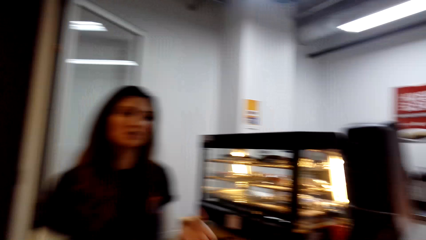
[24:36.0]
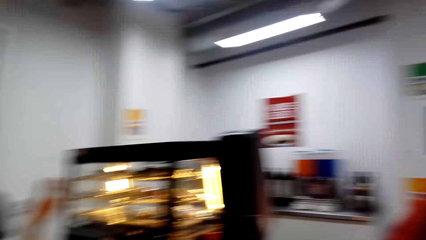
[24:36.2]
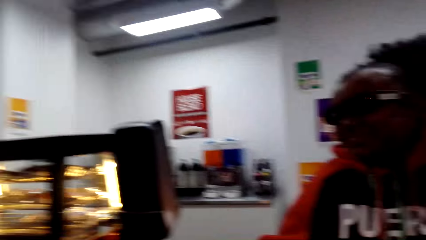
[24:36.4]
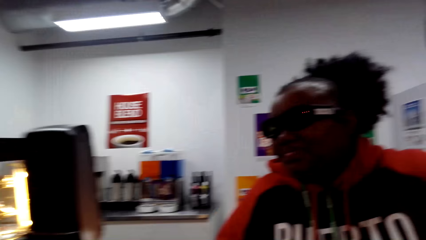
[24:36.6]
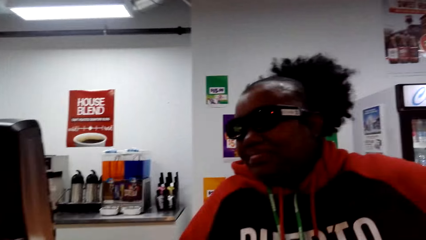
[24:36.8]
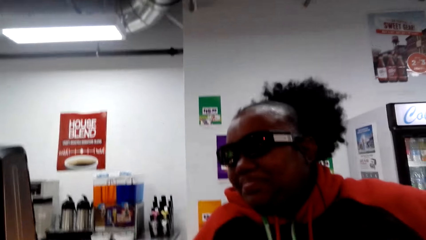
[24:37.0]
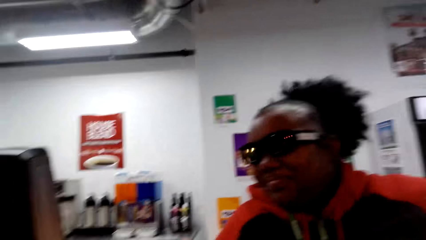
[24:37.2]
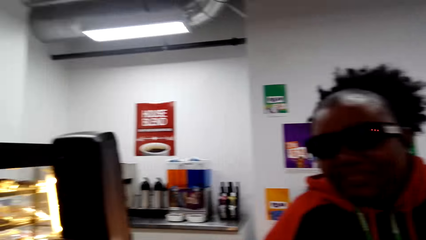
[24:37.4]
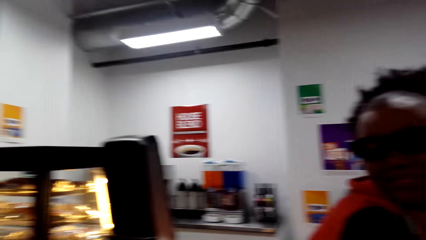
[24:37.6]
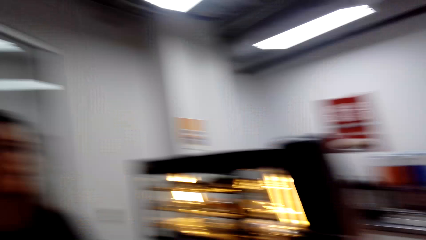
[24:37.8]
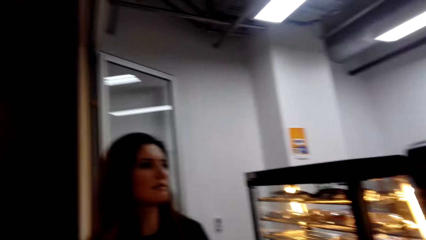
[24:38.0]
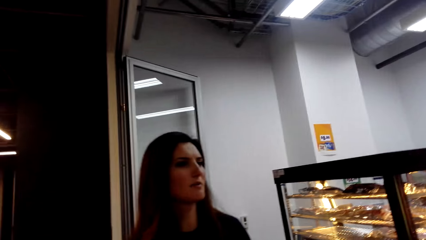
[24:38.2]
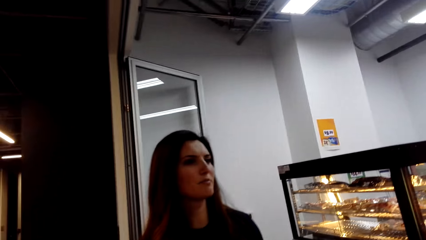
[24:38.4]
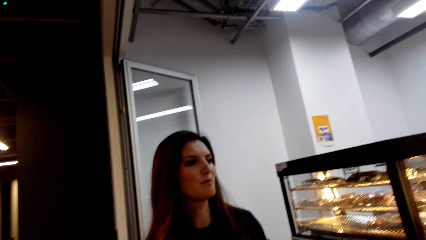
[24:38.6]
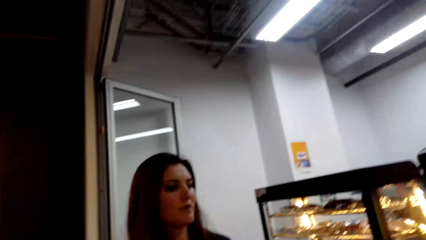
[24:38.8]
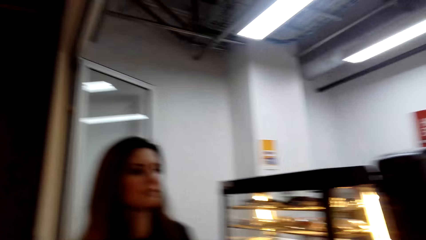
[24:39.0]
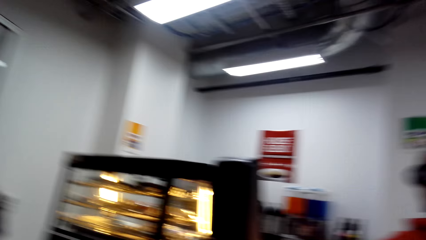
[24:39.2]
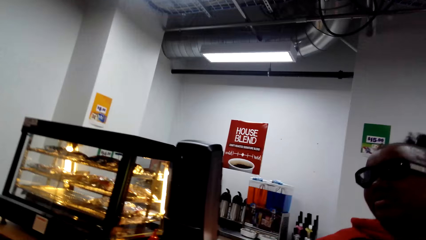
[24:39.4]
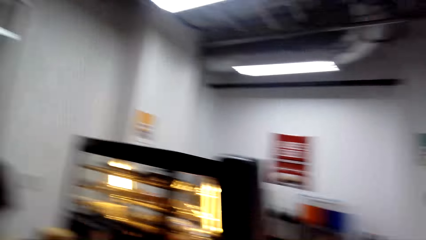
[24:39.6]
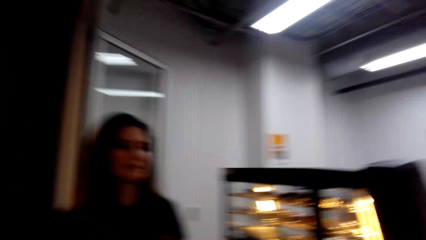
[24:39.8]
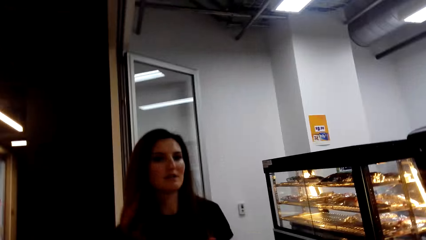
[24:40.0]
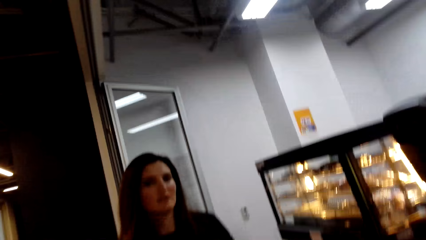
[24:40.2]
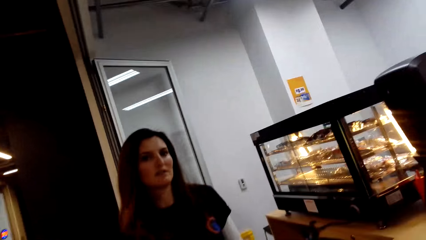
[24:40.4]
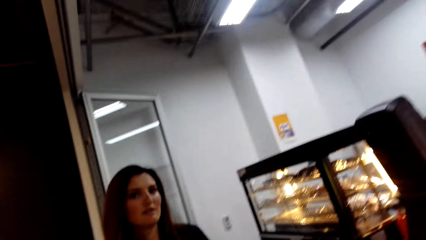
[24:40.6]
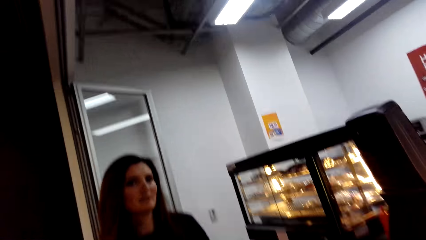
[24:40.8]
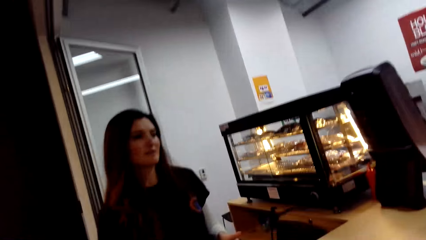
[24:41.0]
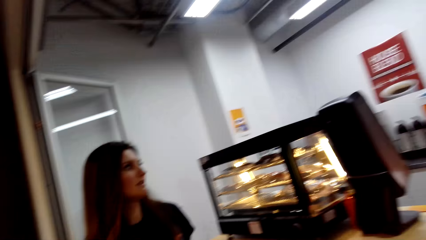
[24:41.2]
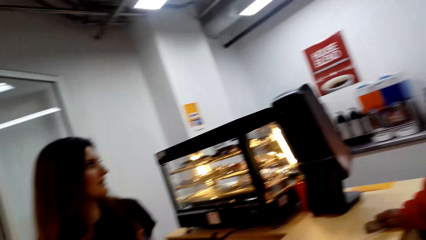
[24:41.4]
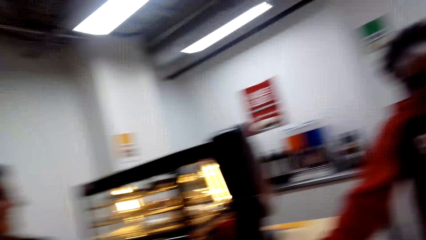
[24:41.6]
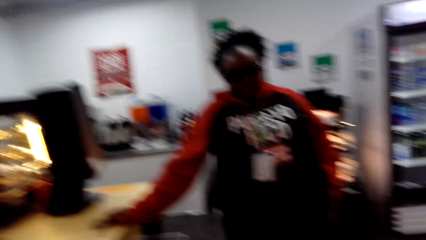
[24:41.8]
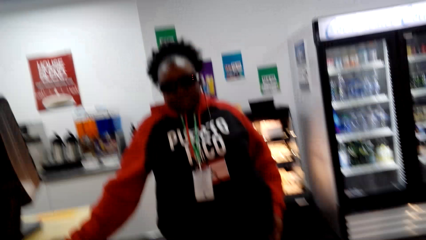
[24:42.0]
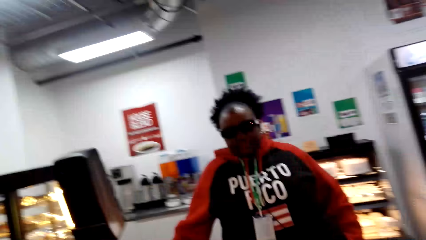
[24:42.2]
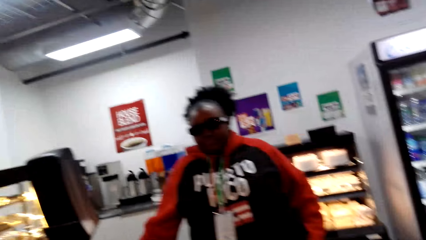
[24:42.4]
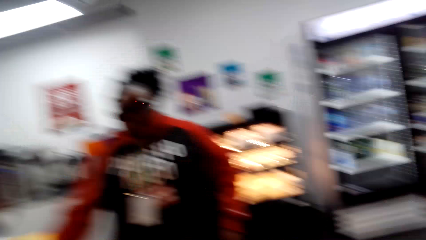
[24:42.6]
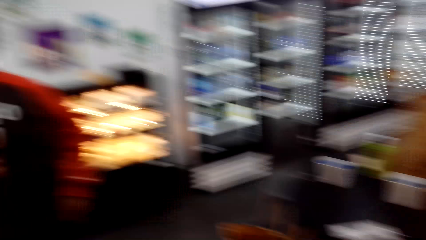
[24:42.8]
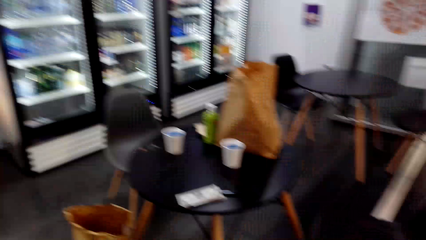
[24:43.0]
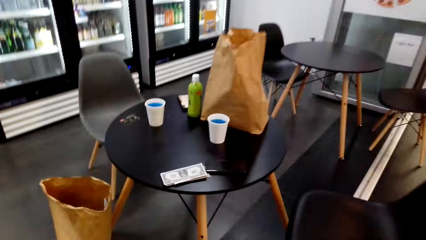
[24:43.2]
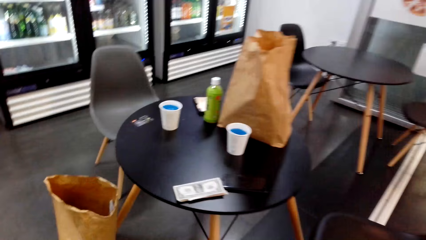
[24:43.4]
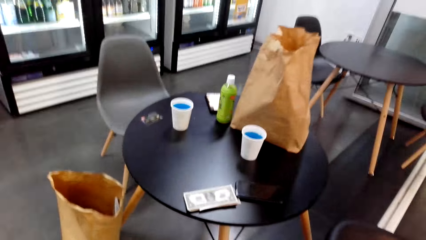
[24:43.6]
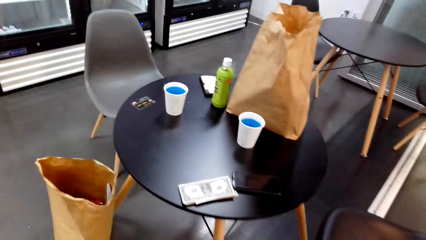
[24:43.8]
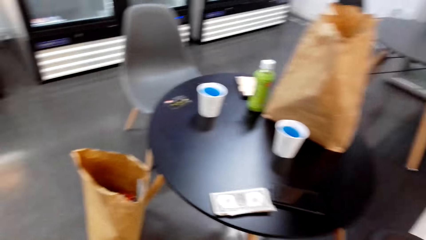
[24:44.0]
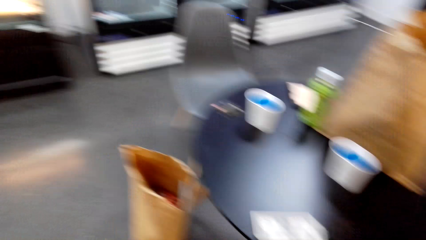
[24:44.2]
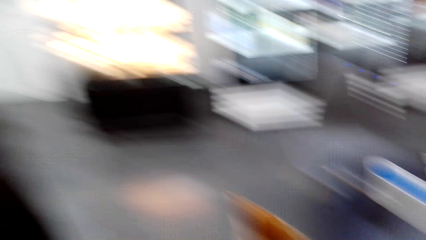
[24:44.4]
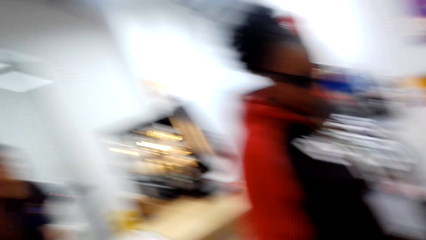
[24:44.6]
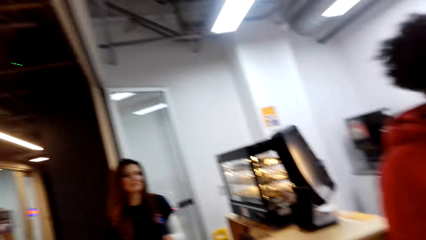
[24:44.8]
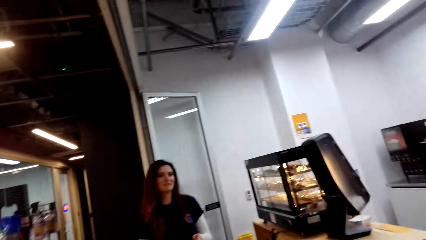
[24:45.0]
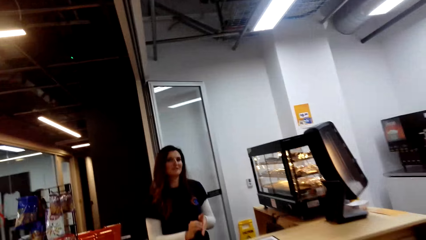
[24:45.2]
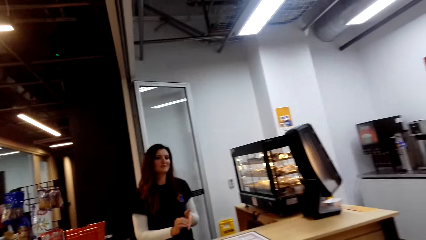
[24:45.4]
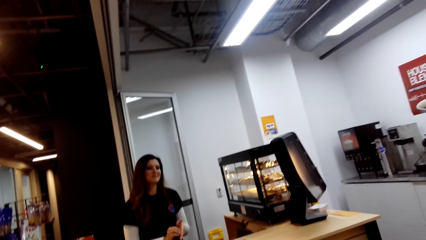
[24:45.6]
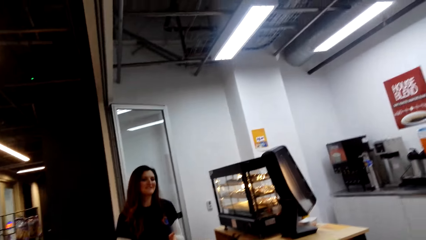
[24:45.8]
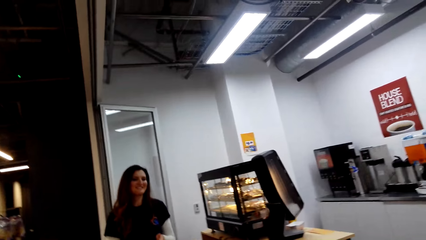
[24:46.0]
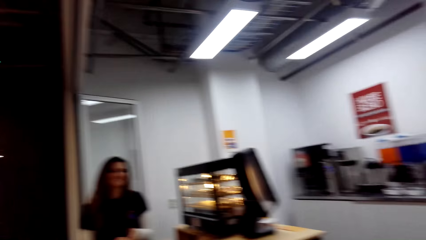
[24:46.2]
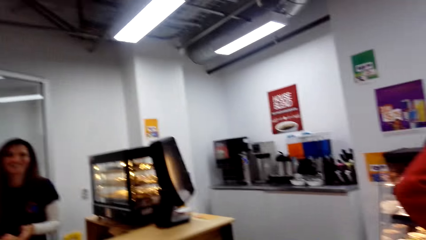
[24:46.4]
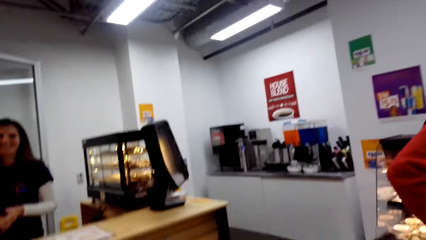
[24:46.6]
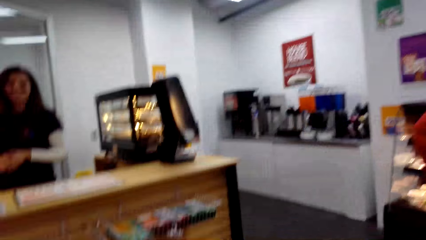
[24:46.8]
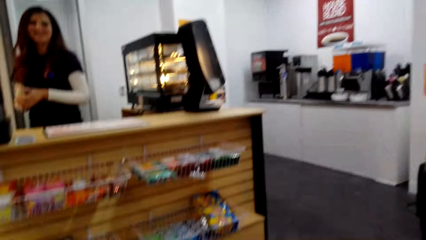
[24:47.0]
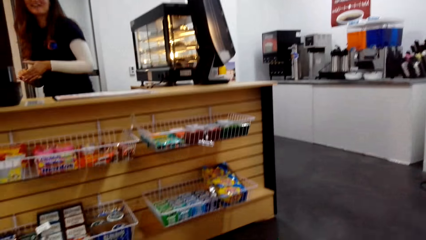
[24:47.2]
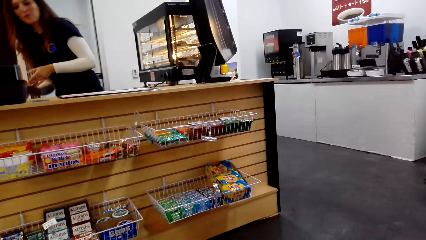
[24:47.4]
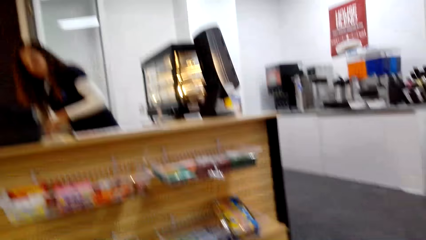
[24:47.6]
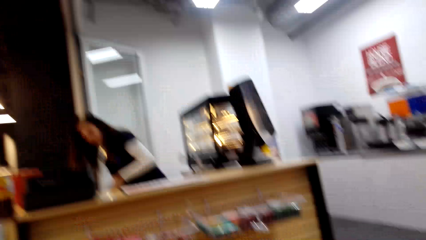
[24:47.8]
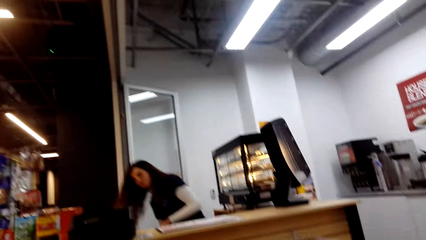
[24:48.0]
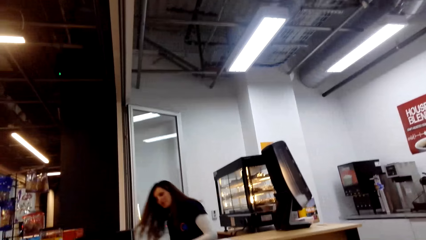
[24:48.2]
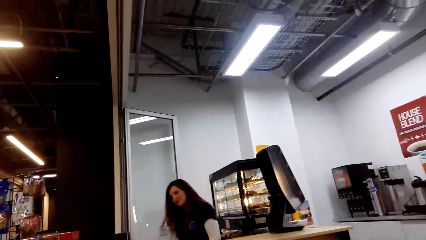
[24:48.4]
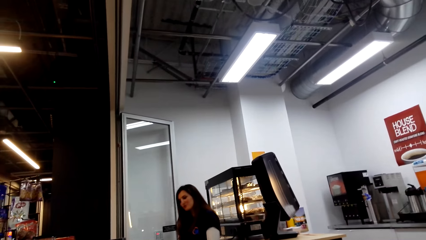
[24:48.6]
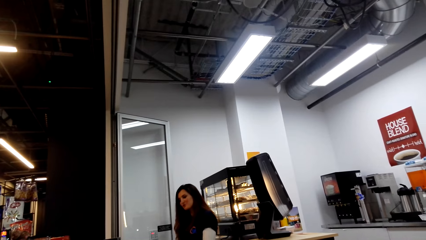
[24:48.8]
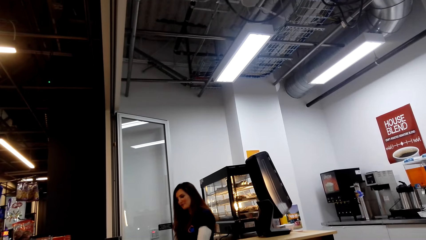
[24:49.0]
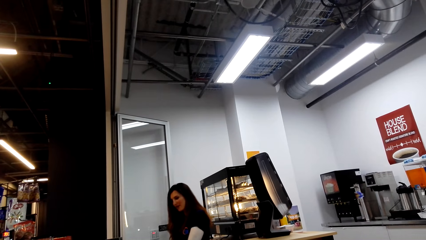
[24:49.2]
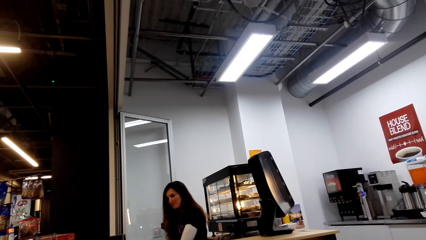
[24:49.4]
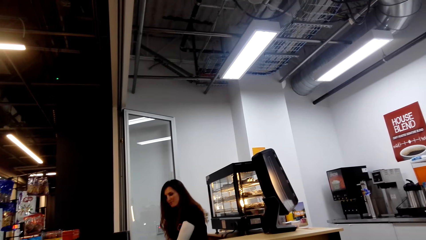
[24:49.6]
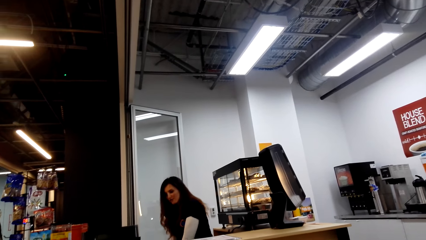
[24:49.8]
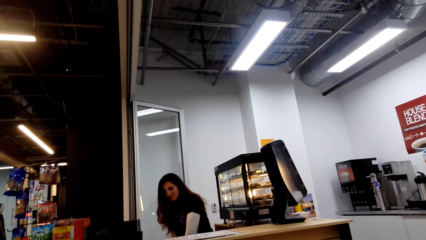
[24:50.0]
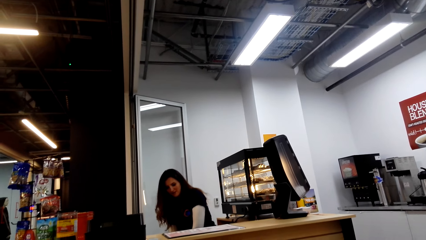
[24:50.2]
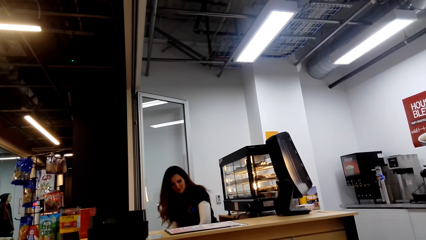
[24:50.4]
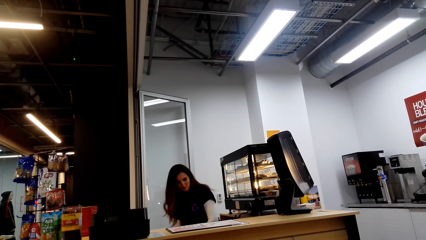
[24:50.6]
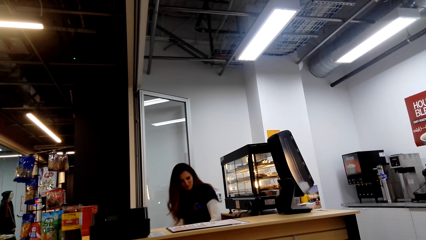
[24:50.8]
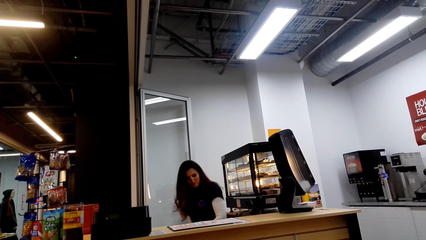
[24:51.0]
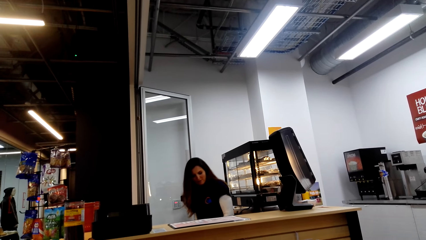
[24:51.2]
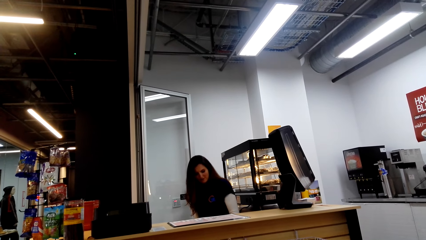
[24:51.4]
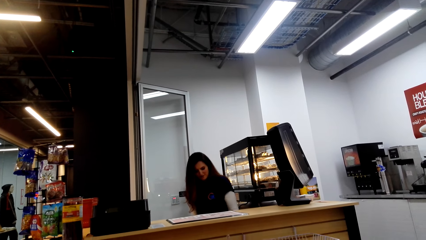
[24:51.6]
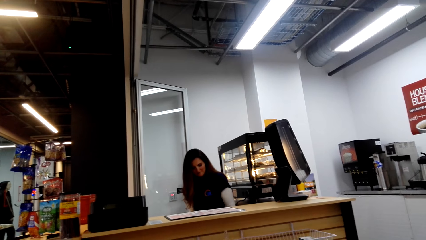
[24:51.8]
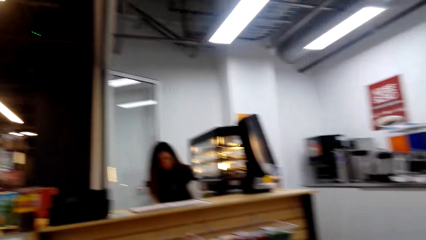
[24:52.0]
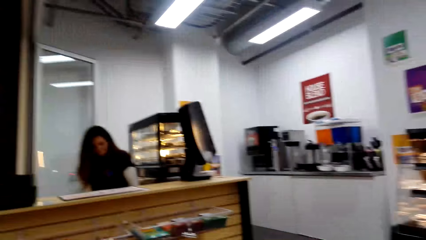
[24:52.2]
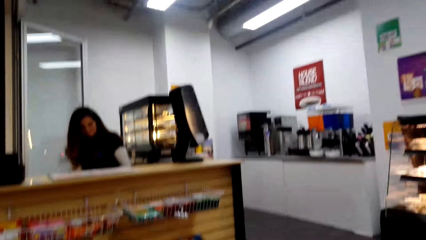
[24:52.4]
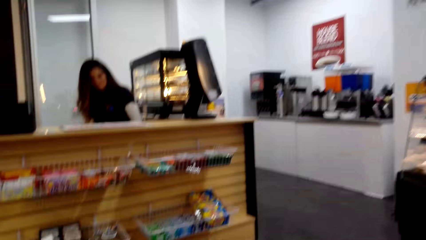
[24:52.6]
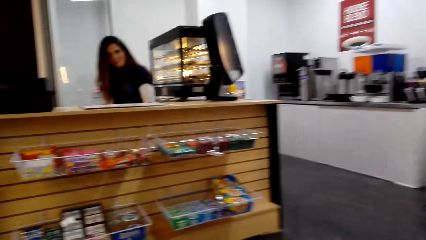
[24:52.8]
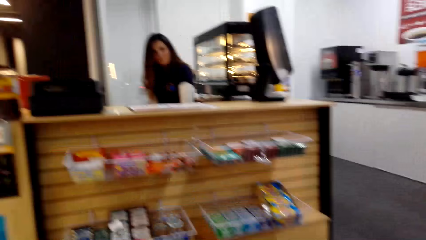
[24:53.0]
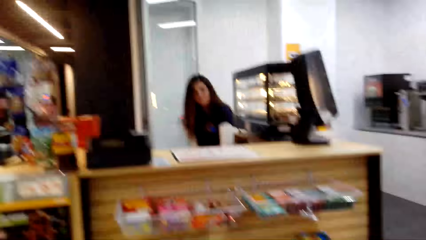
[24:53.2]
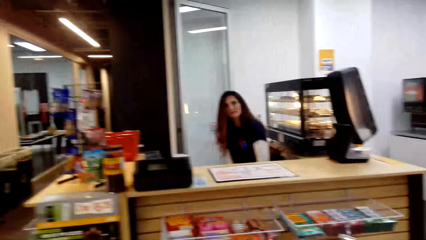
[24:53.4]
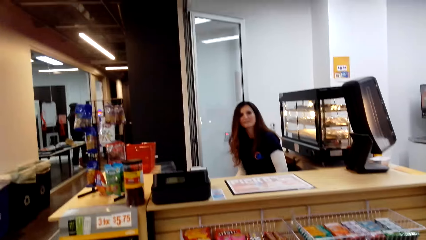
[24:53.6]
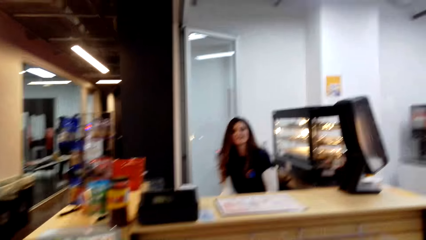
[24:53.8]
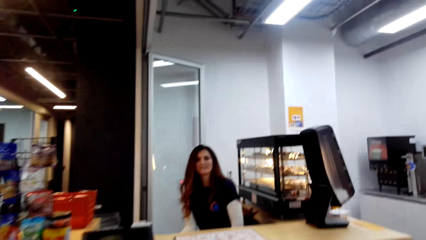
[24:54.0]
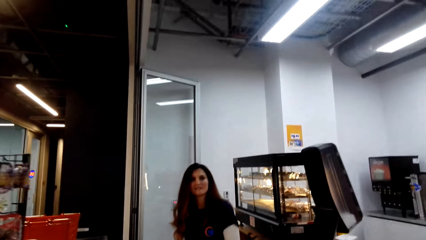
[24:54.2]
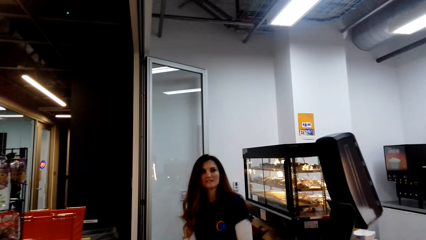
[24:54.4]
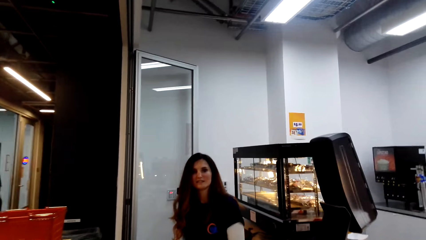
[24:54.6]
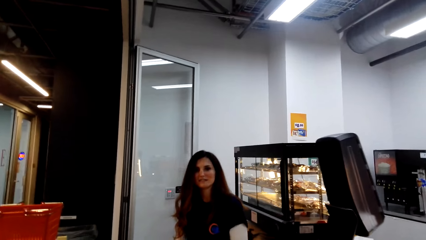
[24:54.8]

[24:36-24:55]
The cashier talks. The camera wearer looks at a woman. They look from side to side. They walk to the table. They look from side to side. The cashier sits on the counter. The camera wearer walks to the counter.
